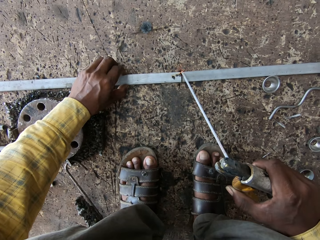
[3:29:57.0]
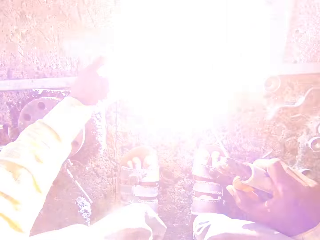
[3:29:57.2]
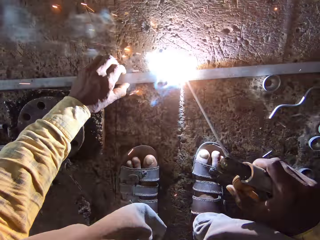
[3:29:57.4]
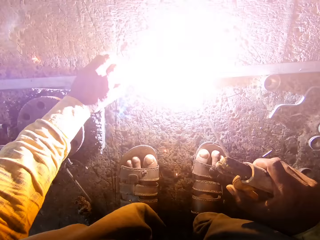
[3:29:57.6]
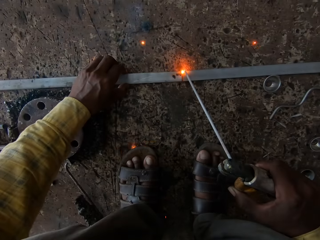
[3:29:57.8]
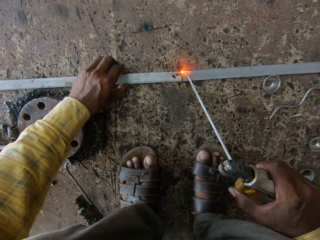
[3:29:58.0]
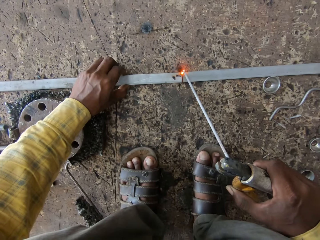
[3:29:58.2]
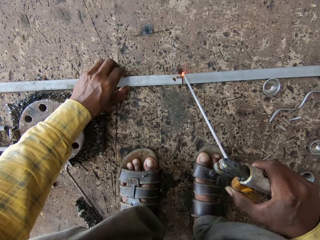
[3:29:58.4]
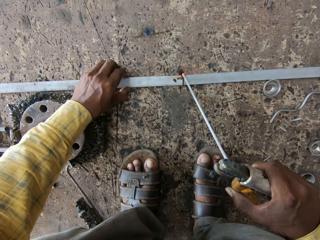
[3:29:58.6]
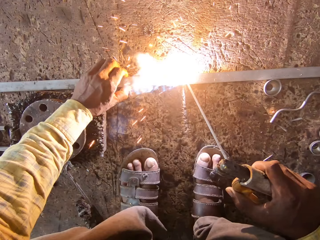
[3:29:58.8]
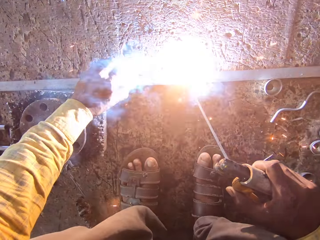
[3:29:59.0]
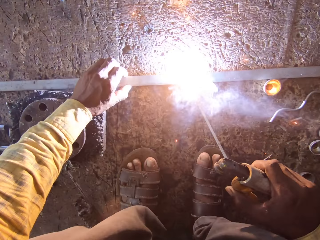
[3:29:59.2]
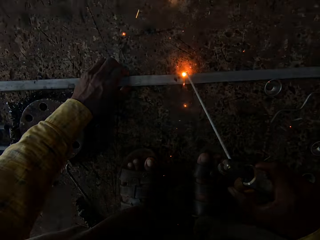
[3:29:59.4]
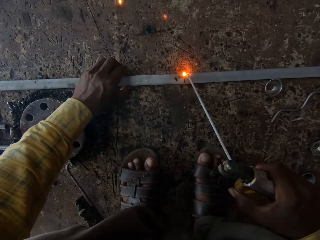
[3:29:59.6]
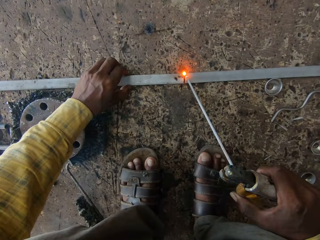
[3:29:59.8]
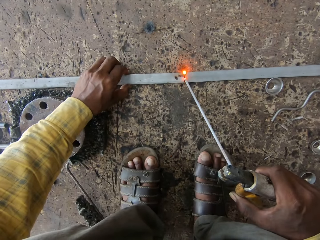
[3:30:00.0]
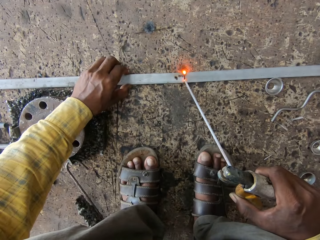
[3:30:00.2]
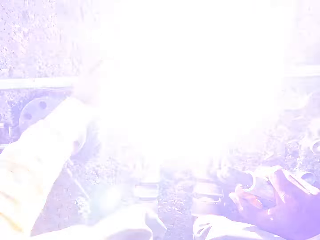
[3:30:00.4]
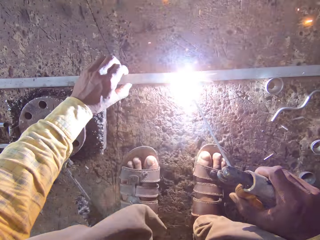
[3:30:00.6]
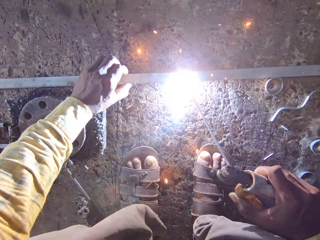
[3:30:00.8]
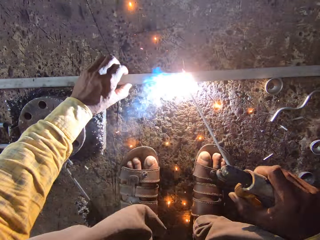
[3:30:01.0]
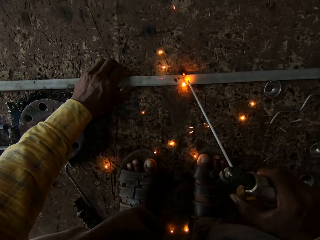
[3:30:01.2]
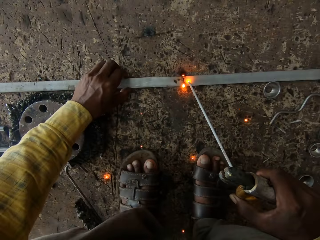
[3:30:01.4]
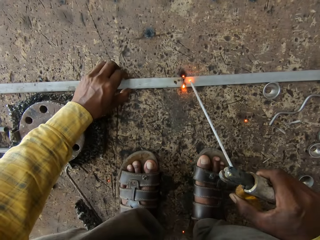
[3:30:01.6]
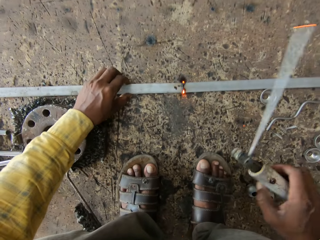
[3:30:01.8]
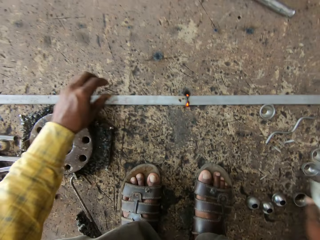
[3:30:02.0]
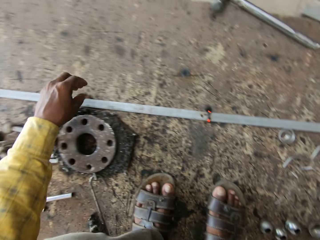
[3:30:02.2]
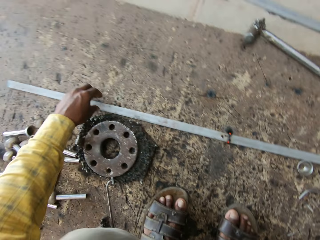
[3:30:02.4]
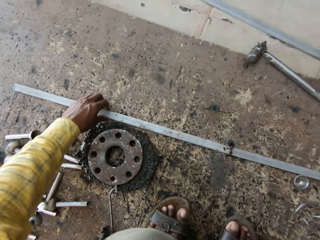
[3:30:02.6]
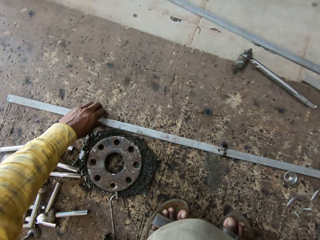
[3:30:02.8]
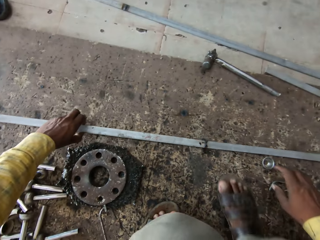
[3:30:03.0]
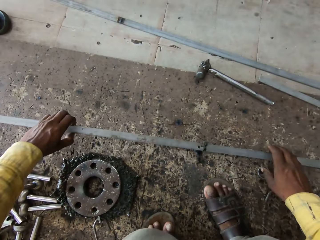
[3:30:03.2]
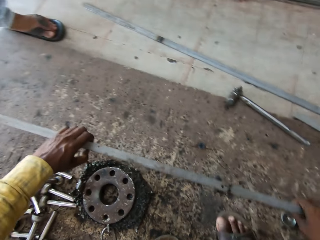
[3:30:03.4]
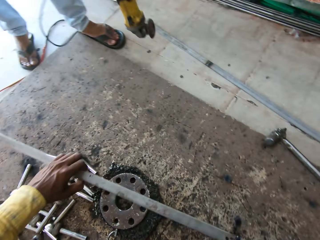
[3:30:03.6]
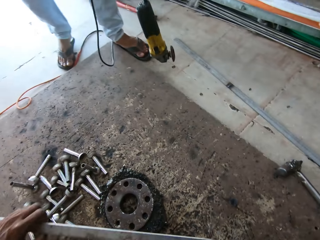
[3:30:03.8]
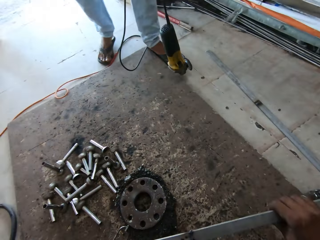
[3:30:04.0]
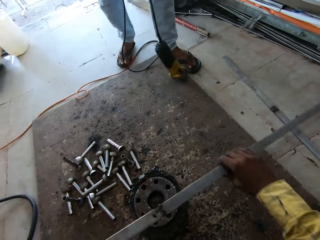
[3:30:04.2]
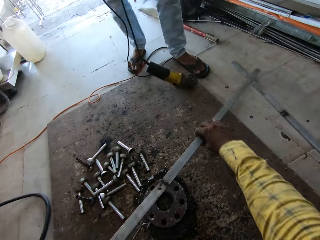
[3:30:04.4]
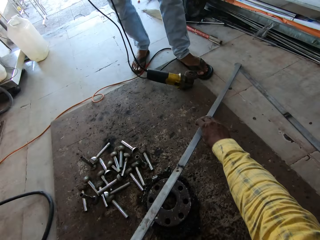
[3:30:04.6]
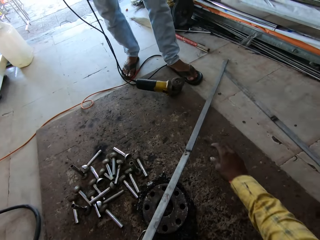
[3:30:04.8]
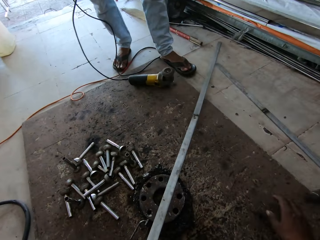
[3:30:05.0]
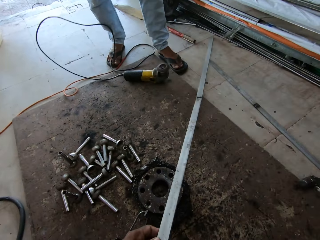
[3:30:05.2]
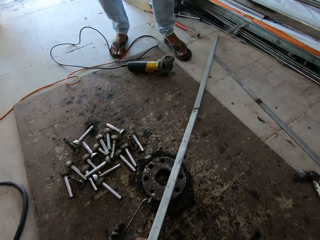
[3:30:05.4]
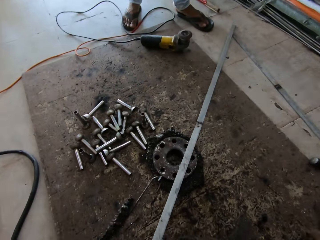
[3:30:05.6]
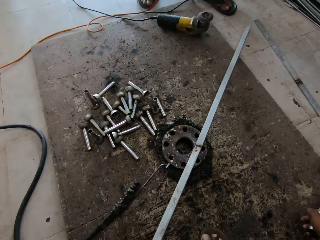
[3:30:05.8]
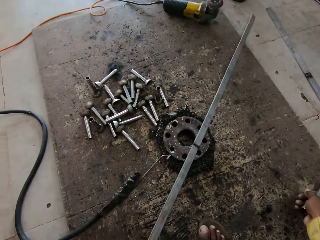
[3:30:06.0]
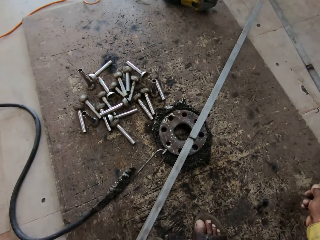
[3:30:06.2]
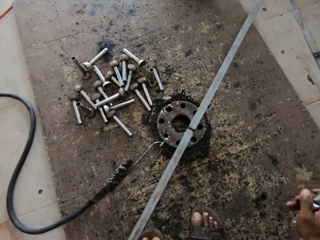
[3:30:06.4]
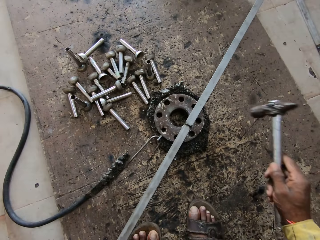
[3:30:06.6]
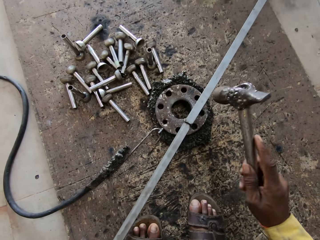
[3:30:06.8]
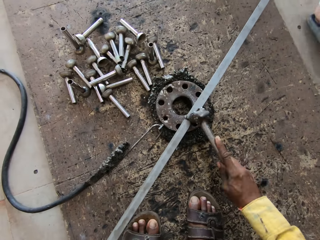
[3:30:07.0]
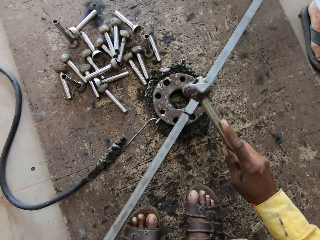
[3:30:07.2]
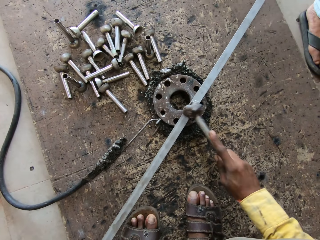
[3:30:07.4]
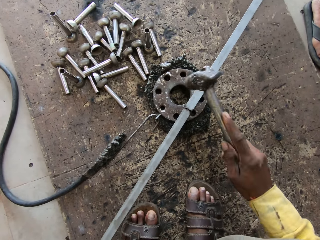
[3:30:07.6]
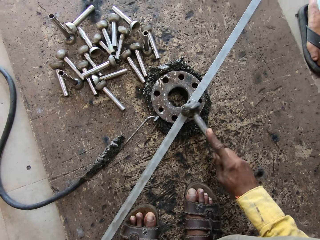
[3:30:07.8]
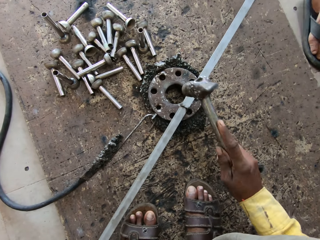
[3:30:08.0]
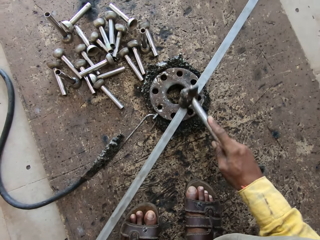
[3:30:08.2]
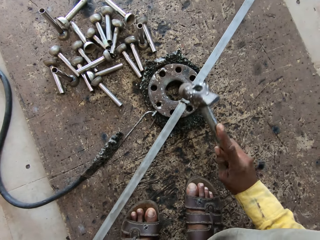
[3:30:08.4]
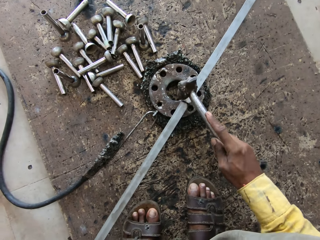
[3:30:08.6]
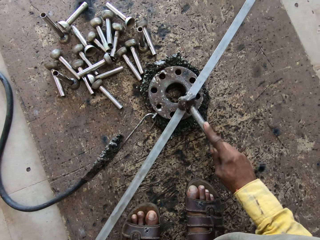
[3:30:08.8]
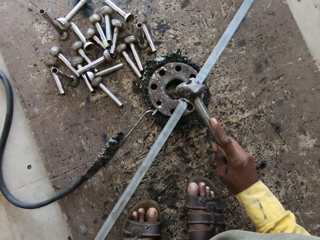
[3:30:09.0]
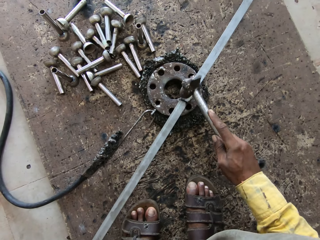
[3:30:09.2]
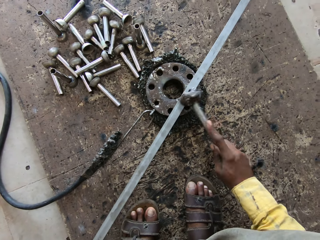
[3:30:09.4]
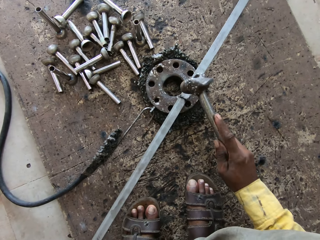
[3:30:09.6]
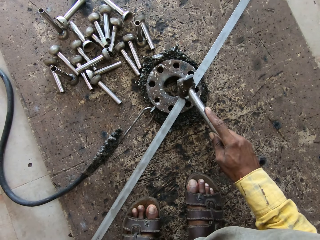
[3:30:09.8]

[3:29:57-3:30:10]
The camera wearer joins the metal with an electrode. They pick up the metal. They hold the metal with both hands. They put the metal down. They turn the metal. They pick up the hammer. They hit the metal.

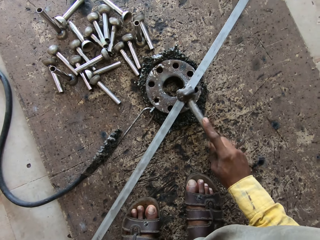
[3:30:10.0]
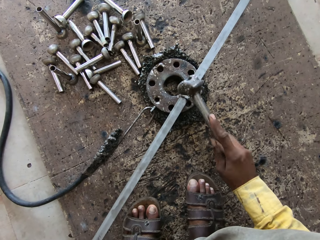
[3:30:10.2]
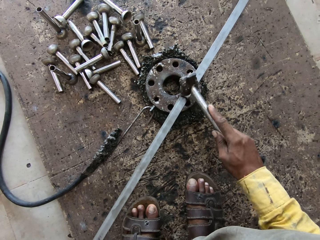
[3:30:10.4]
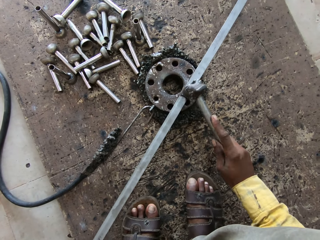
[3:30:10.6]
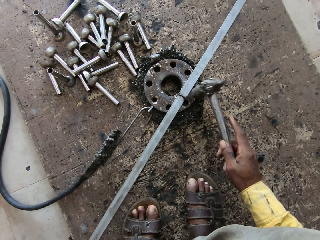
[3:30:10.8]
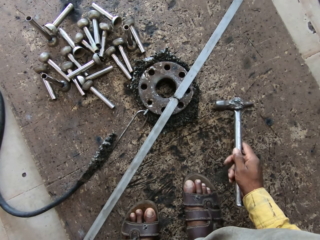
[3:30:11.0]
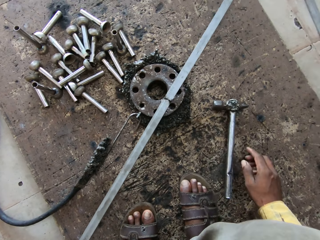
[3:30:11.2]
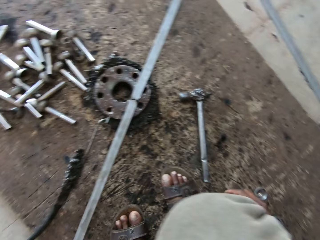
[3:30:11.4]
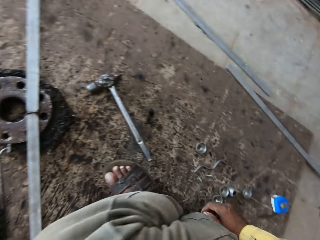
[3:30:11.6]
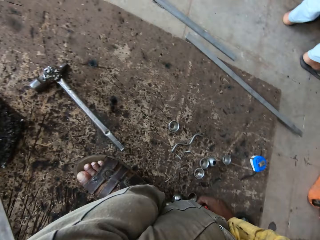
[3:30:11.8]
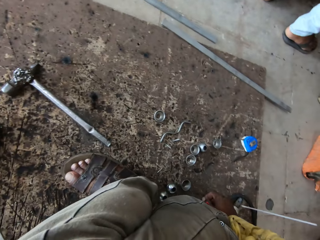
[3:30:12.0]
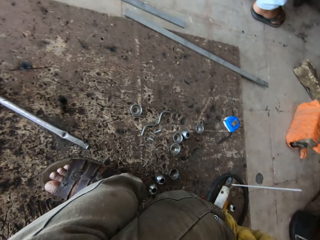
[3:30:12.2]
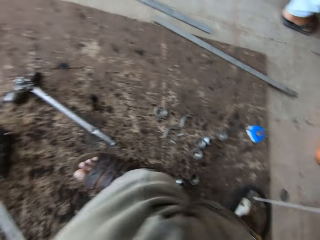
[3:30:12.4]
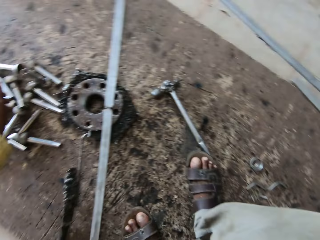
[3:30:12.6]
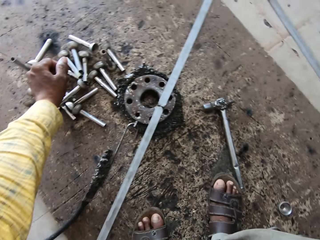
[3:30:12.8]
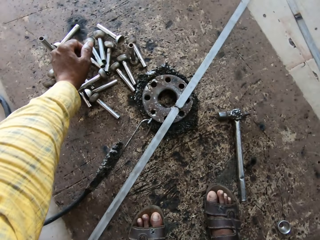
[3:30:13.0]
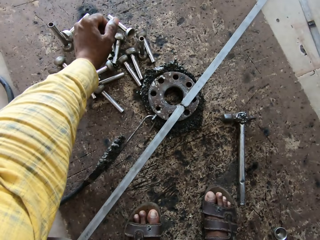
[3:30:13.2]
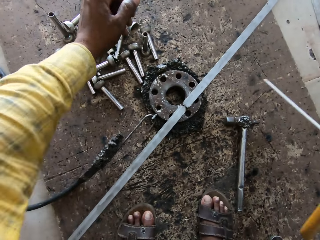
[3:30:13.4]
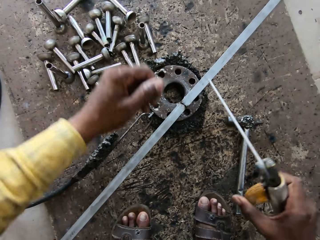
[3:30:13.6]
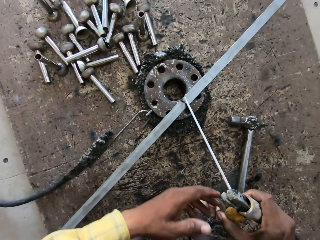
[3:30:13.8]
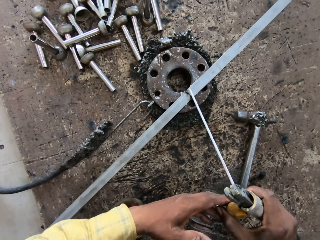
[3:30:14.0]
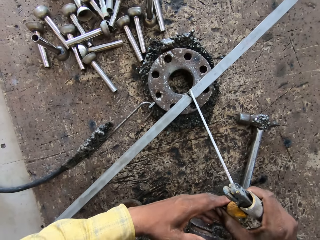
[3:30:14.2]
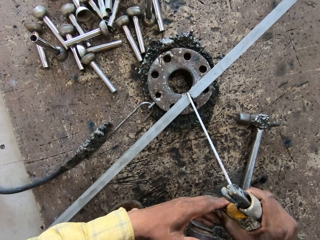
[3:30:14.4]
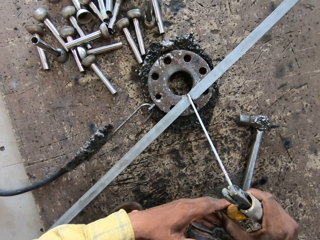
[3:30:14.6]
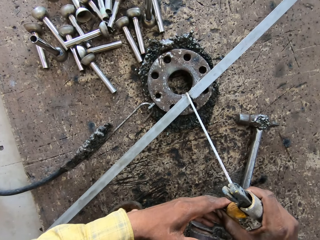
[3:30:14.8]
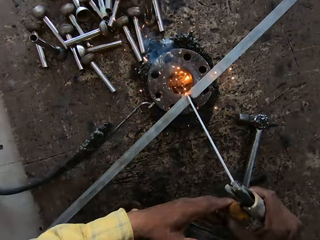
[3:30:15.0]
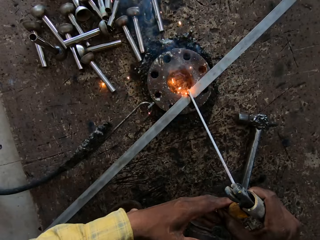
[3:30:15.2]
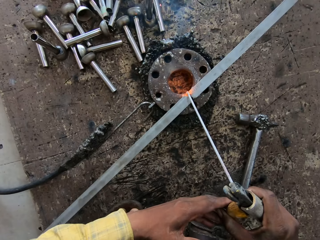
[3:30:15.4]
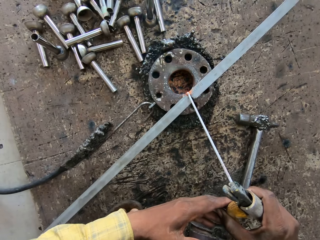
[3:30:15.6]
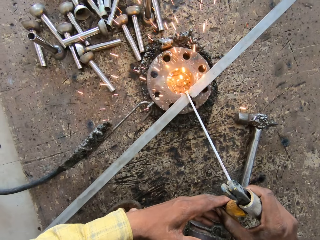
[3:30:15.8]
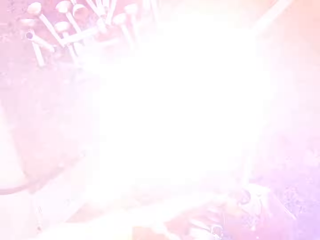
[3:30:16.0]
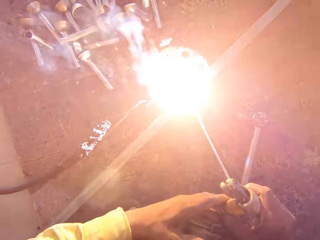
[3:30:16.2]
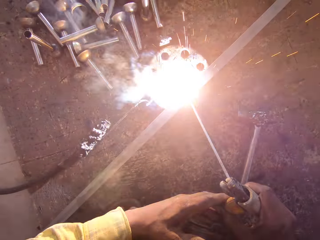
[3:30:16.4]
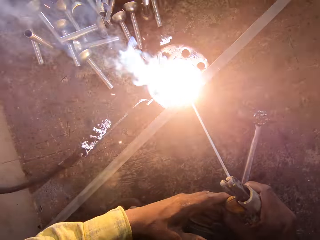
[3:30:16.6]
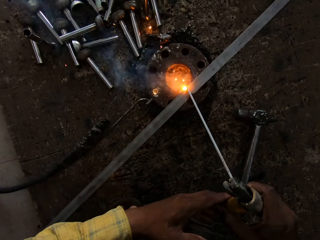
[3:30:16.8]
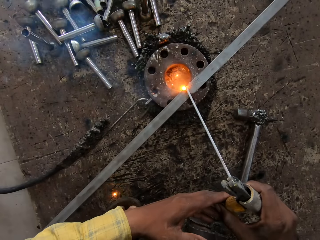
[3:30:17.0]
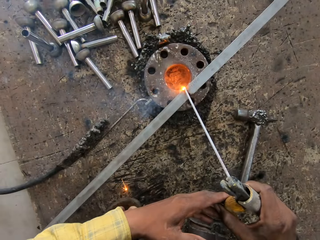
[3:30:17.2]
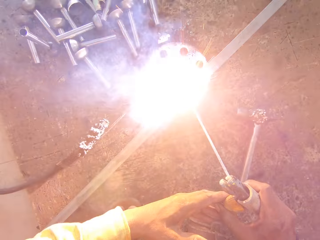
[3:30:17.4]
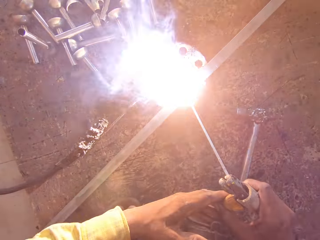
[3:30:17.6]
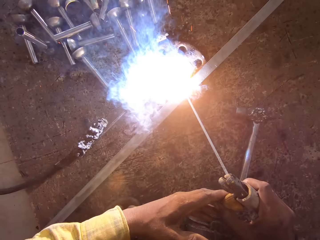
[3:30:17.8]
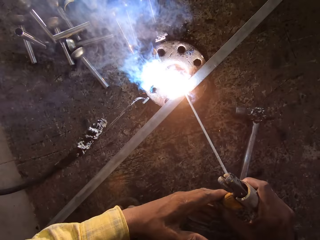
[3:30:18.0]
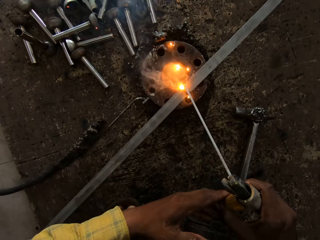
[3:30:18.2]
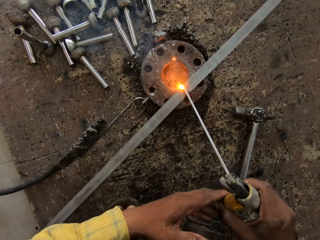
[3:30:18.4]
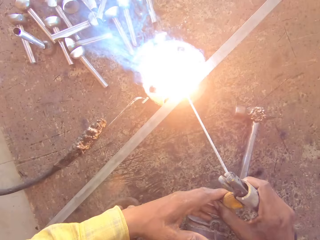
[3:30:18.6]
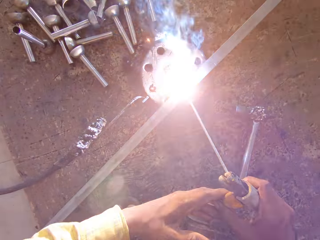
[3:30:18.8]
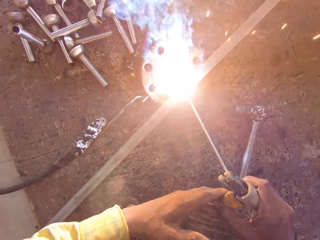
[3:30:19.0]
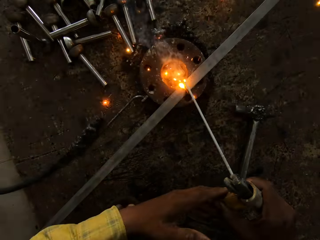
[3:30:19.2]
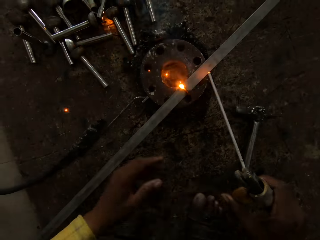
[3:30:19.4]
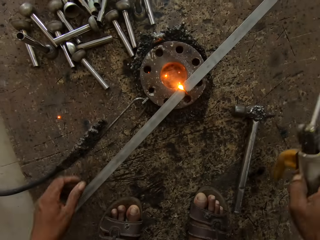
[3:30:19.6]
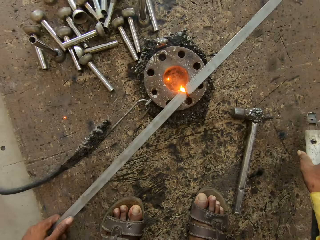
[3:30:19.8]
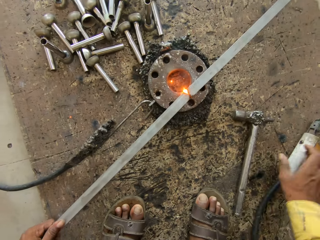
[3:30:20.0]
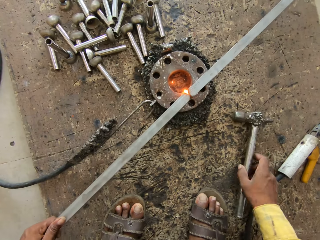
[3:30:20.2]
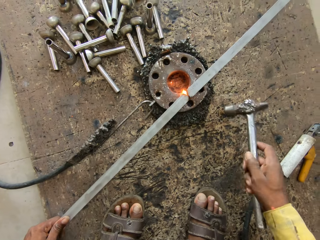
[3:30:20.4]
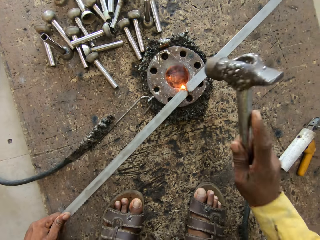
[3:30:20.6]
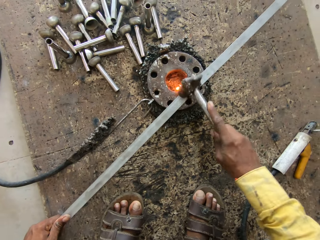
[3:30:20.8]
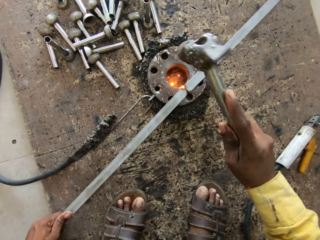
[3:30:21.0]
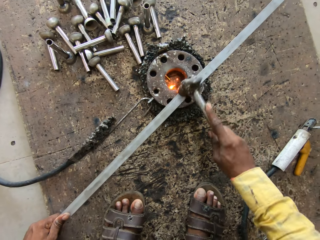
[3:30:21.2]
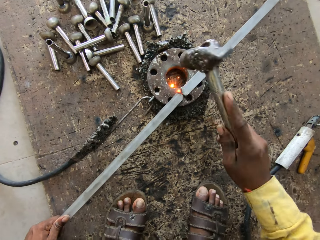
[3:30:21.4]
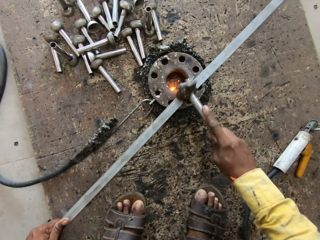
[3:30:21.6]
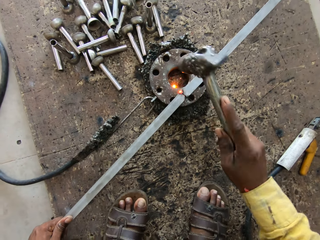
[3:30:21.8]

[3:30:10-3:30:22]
The camera wearer puts the hammer down. They take the welding machine. They weld. They put the welding machine down. They hold the metal. They take the hammer. They hit the metal.
